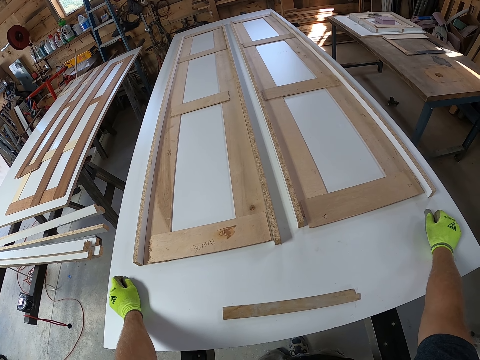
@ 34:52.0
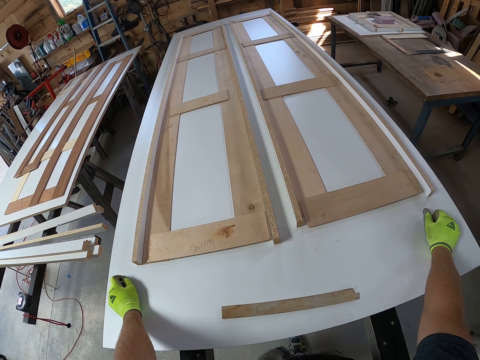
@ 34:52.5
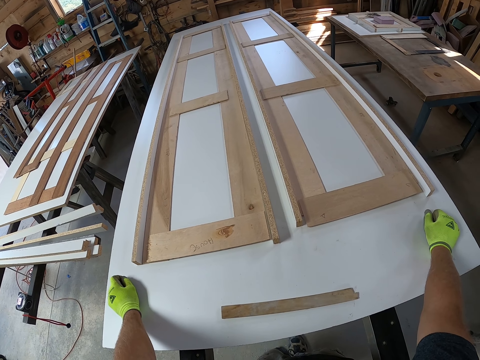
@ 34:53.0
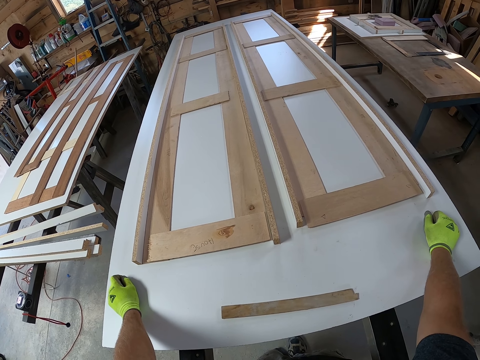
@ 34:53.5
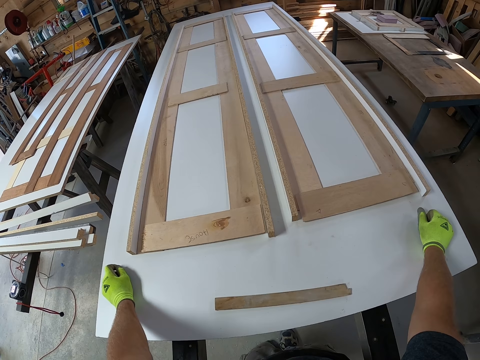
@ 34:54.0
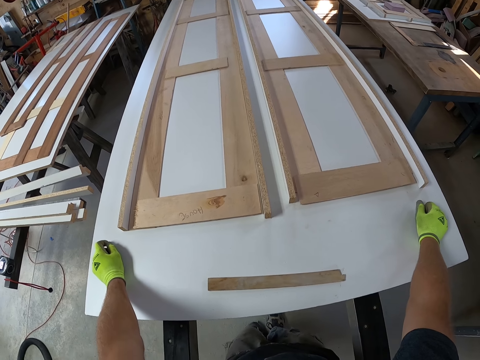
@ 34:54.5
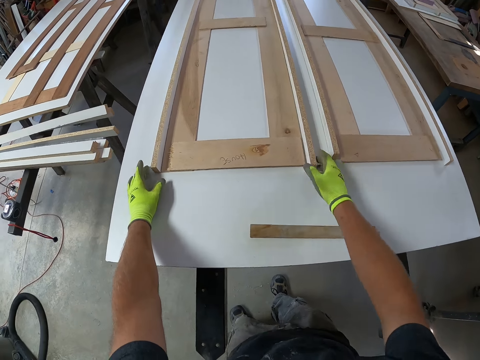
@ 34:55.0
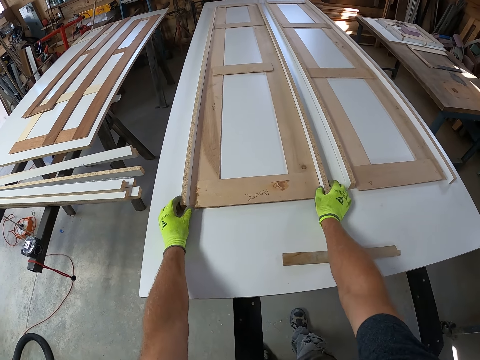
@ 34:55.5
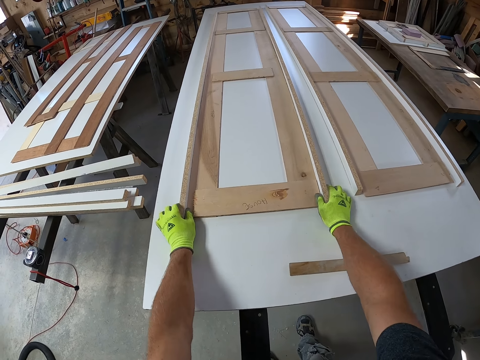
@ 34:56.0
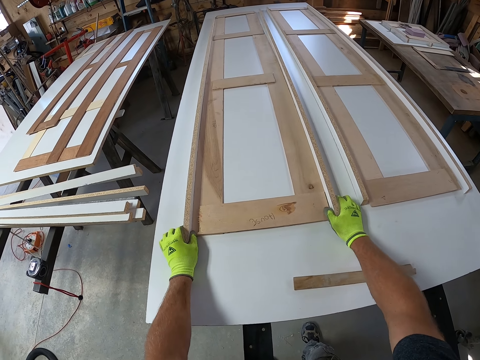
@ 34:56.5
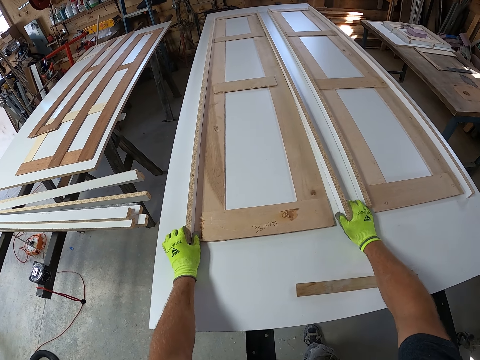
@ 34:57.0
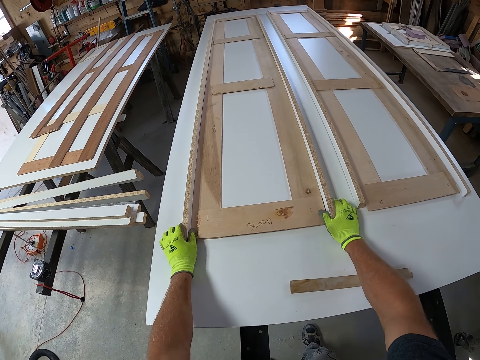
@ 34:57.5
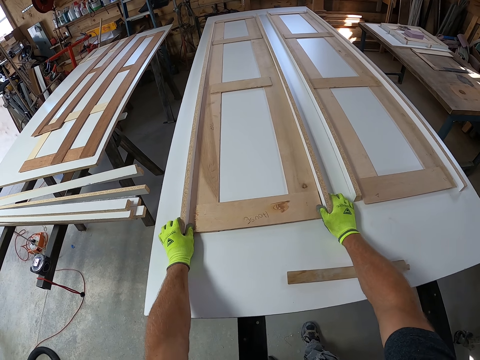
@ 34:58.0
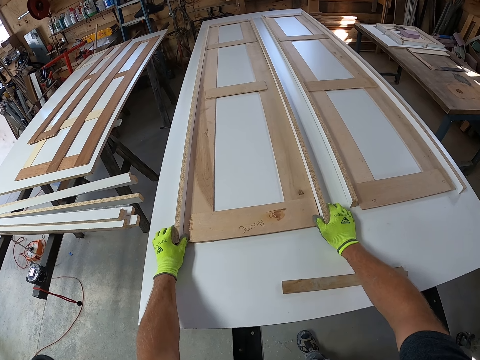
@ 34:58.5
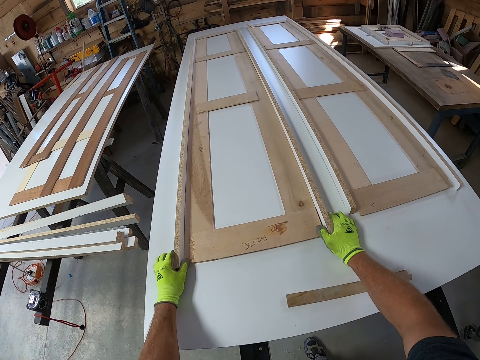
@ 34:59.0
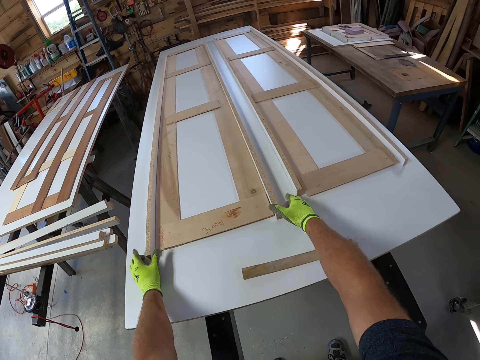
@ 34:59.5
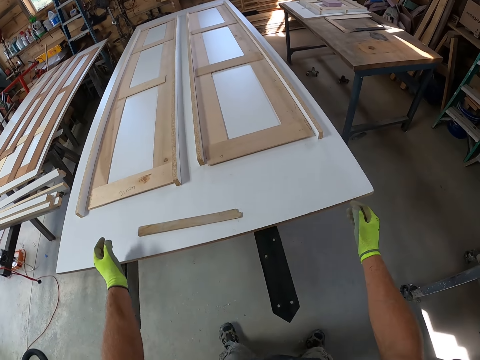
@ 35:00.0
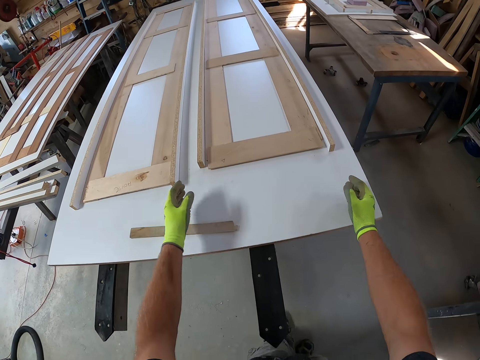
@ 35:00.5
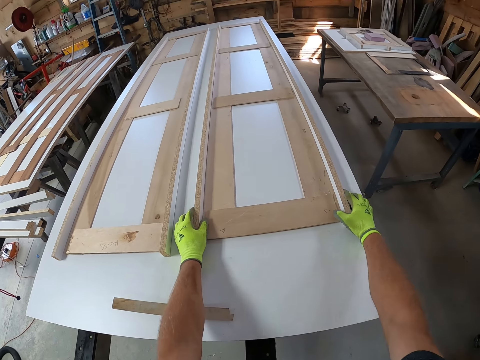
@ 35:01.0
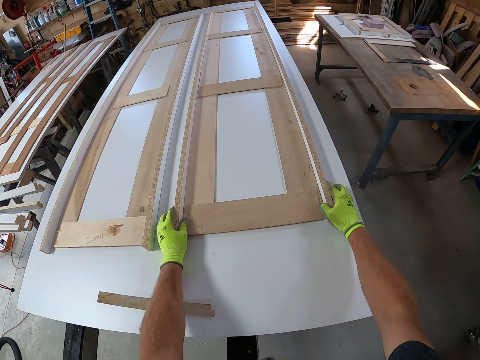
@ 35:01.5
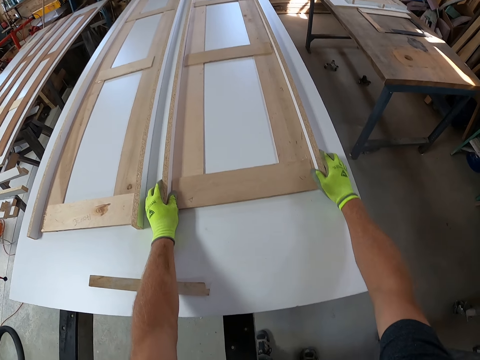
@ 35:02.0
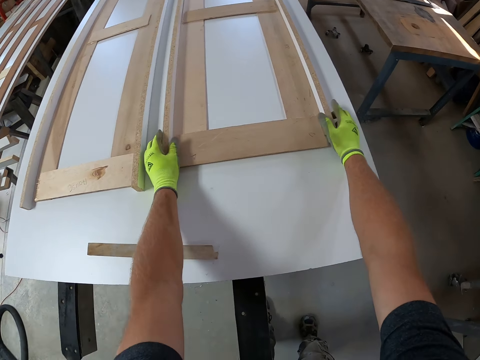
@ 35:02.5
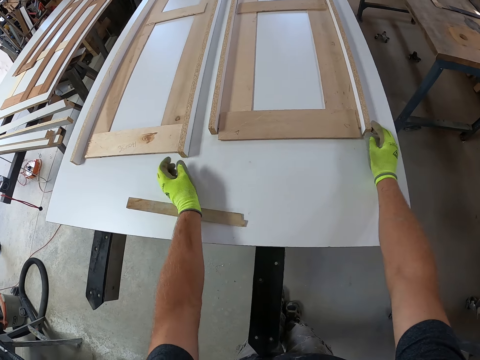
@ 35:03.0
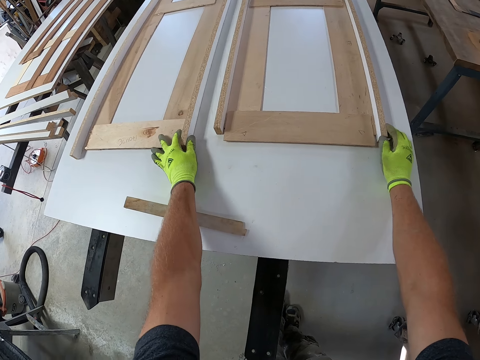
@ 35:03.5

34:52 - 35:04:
The camera wearer moves the piece of wood.

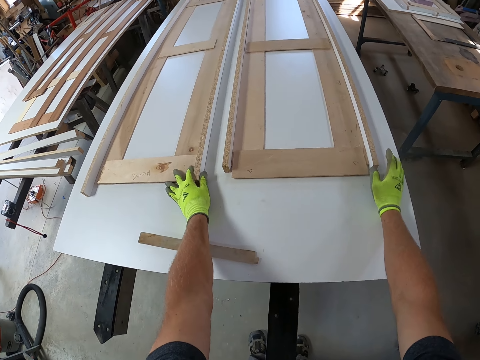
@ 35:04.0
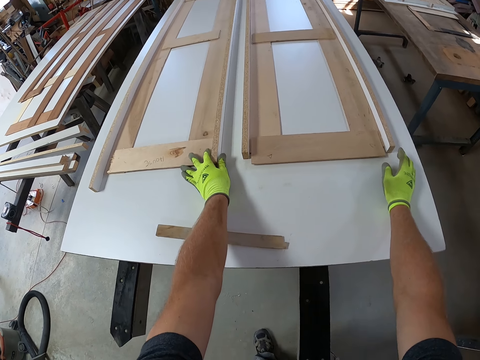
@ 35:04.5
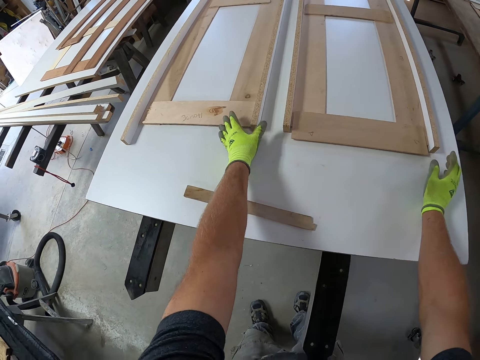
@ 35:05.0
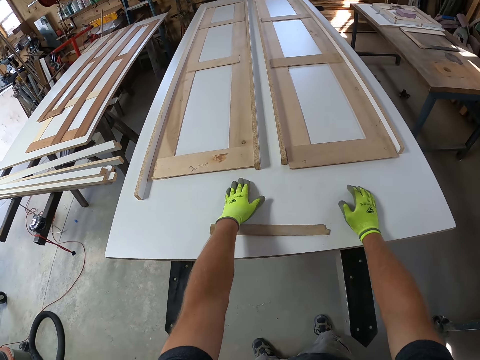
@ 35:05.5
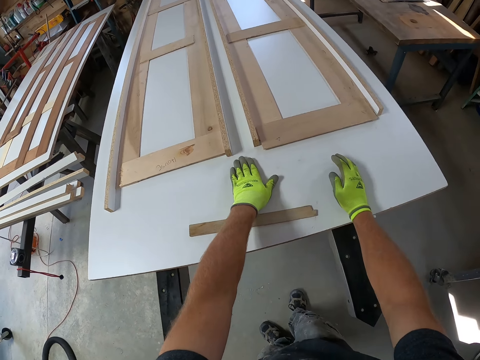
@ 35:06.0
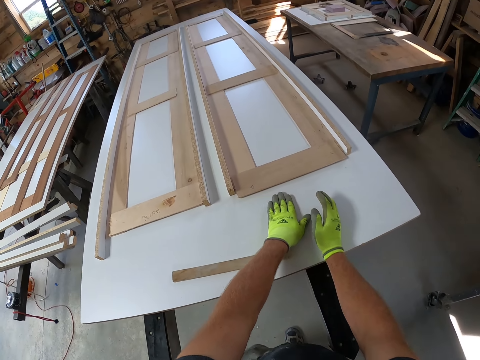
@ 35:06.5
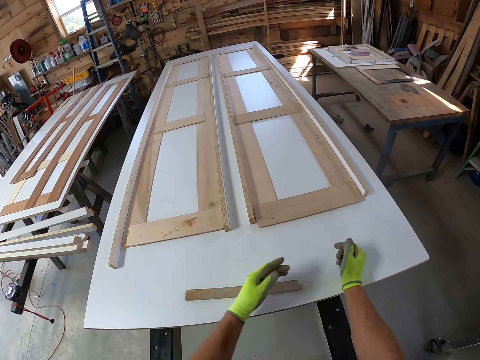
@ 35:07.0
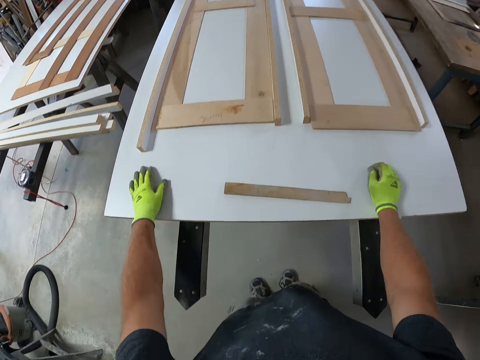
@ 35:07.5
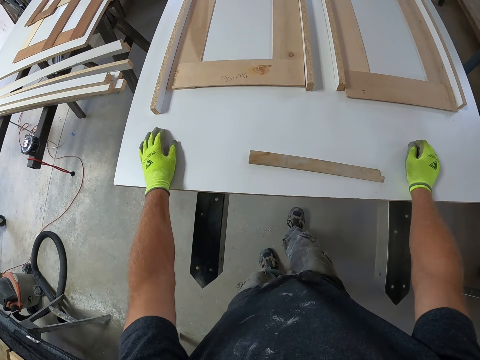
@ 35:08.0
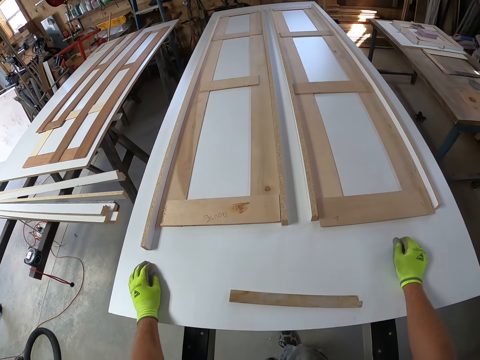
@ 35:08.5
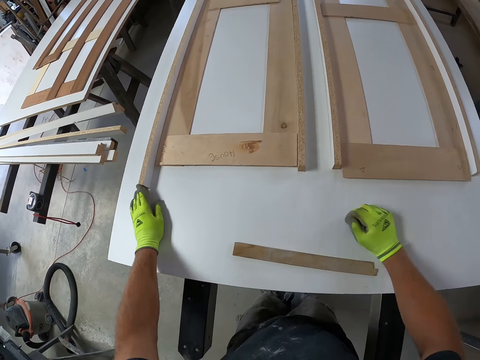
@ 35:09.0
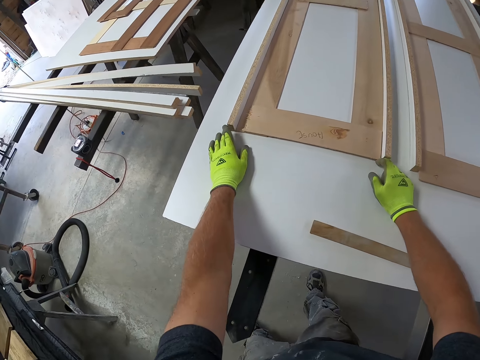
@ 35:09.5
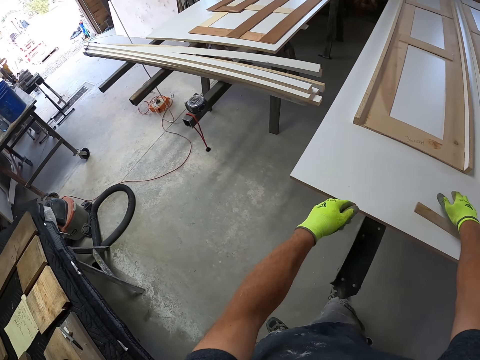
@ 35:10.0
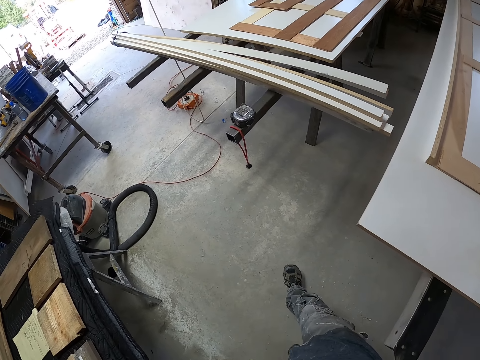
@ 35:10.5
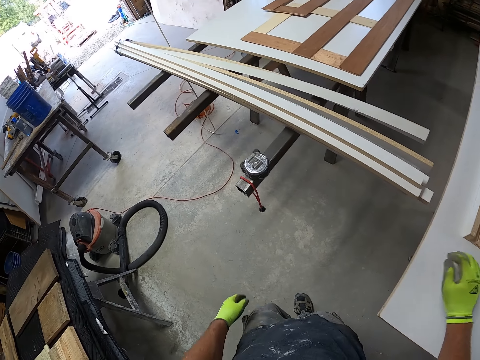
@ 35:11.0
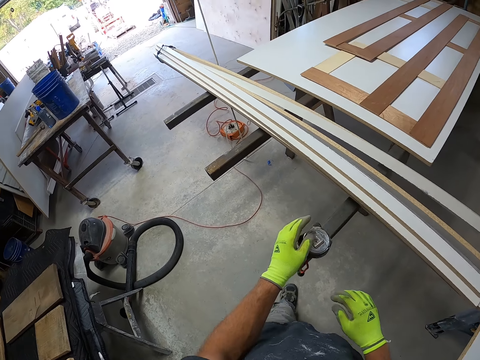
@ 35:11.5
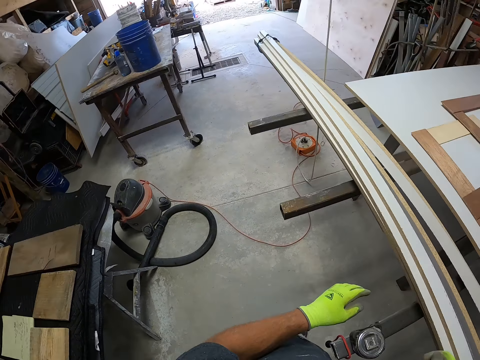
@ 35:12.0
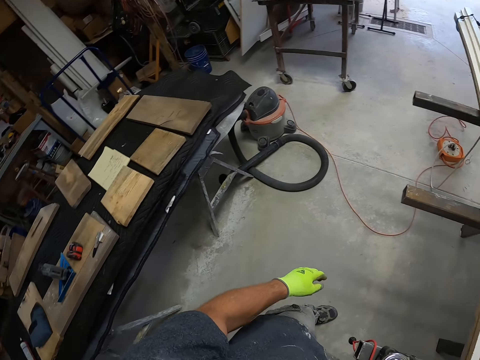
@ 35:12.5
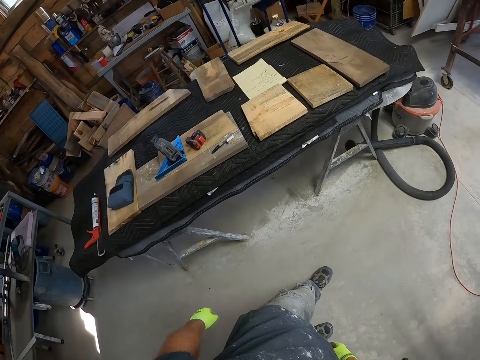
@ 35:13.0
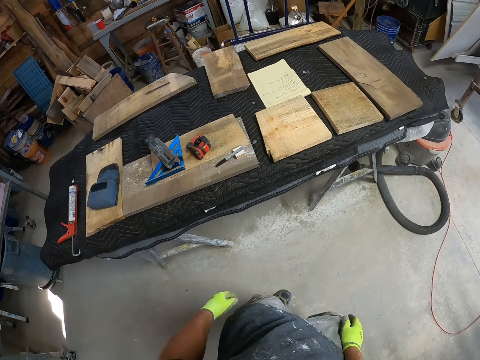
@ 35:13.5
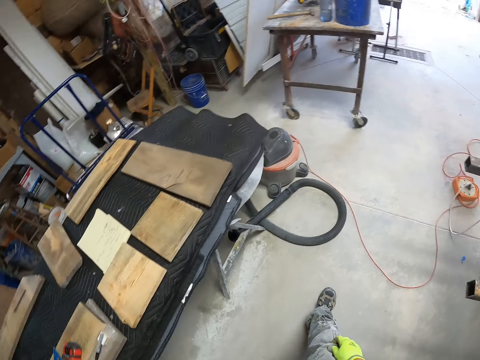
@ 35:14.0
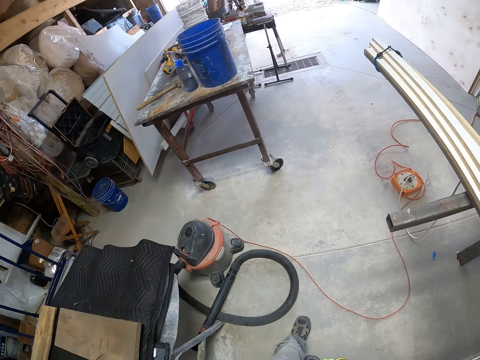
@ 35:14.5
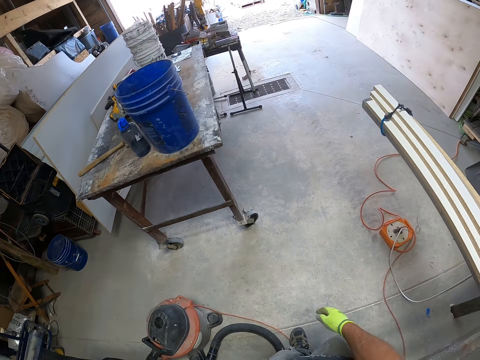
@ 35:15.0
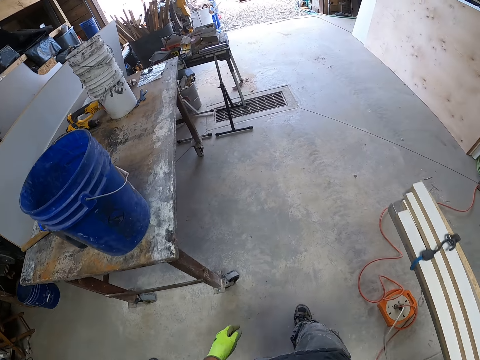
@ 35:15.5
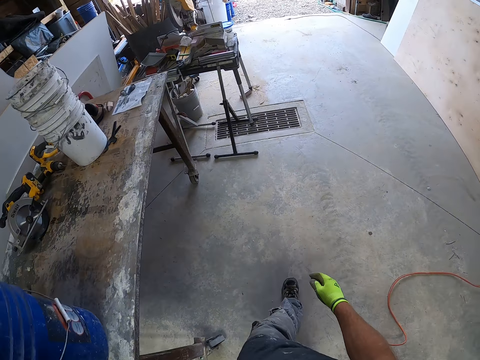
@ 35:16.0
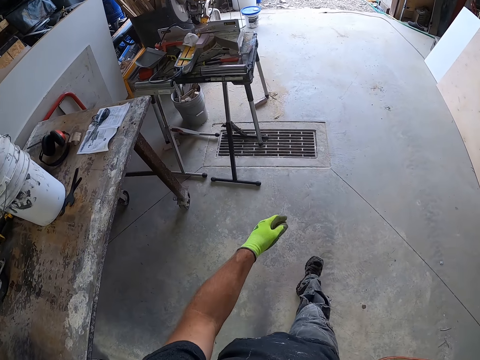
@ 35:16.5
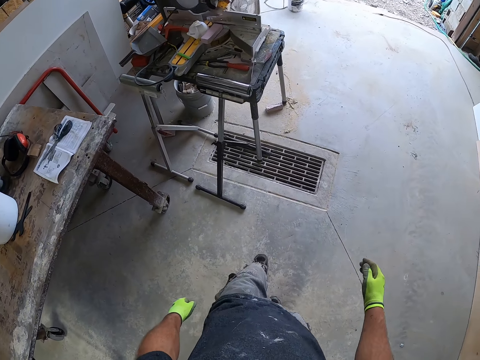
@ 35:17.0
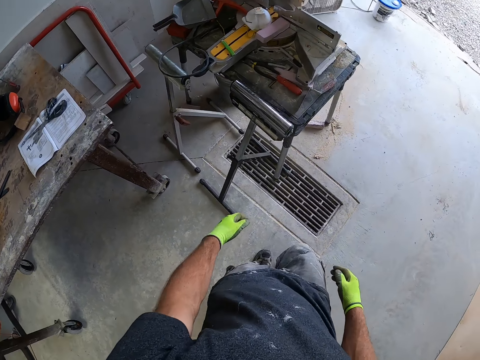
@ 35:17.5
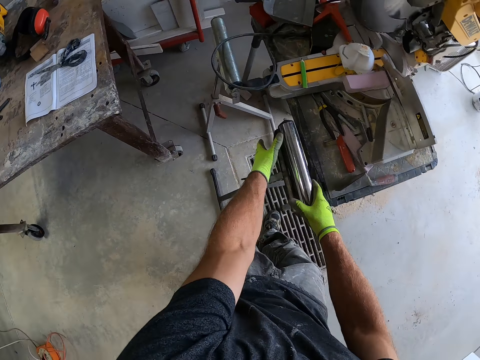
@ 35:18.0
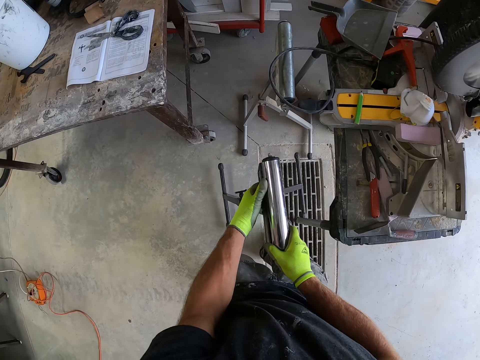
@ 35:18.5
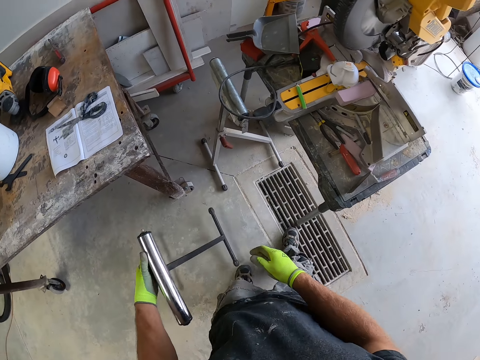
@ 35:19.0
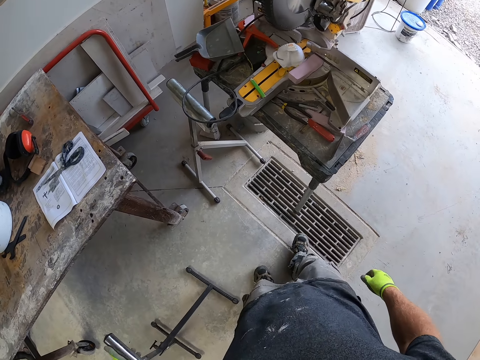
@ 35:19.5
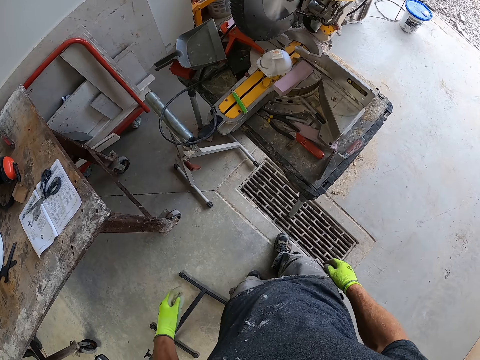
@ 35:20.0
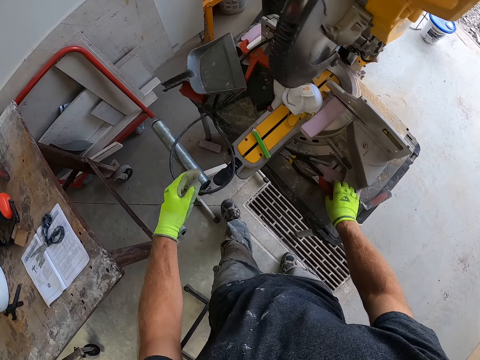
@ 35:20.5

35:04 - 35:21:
The camera wearer wipes the top of the table. He touches his hand on the table. He walks in the workshop. He adjusts the iron stand. He moves the stand aside.
